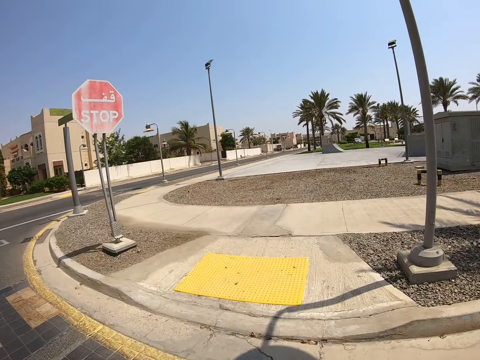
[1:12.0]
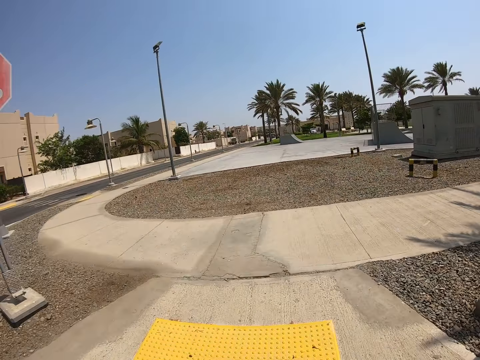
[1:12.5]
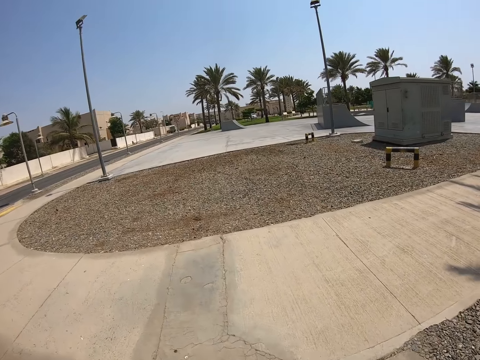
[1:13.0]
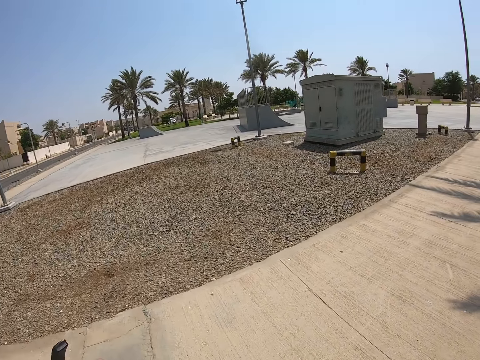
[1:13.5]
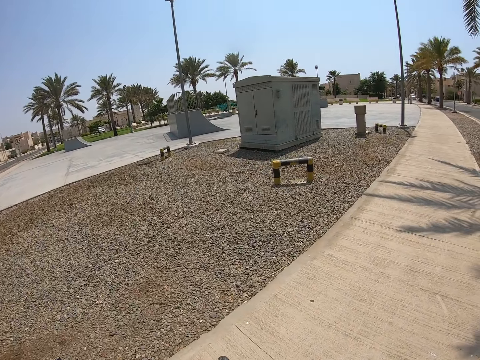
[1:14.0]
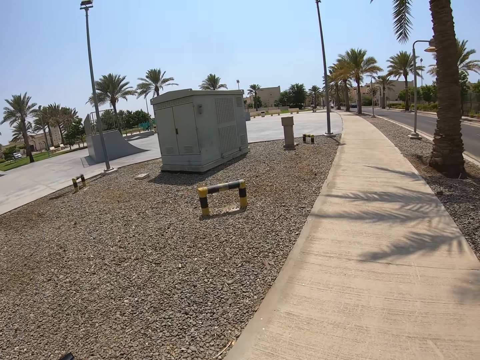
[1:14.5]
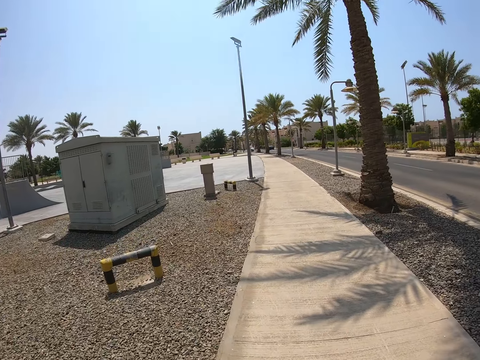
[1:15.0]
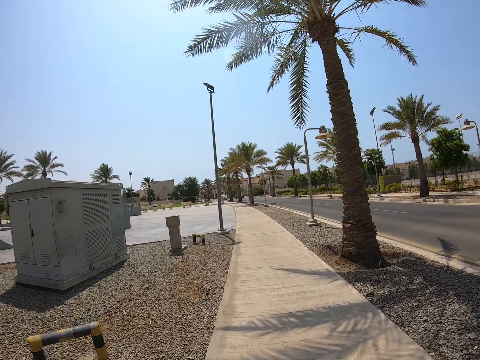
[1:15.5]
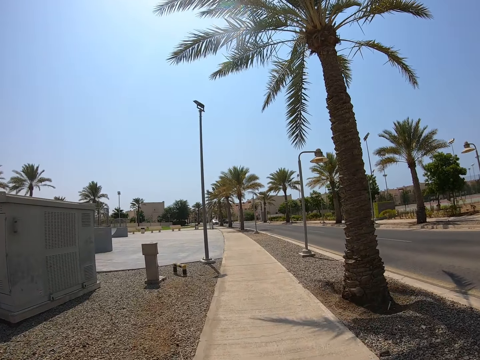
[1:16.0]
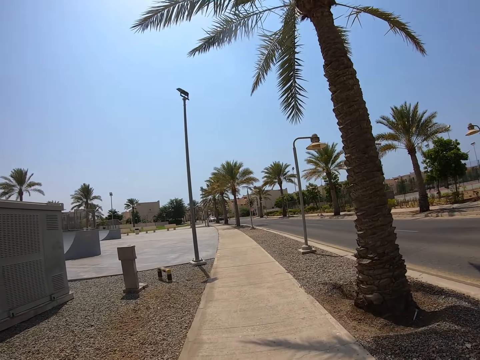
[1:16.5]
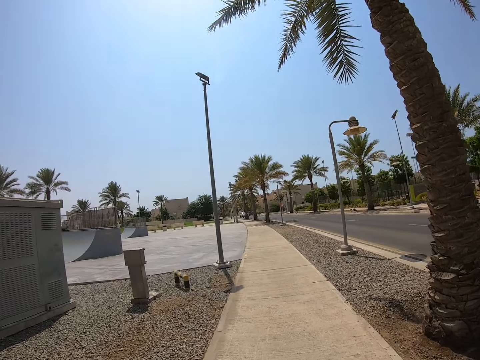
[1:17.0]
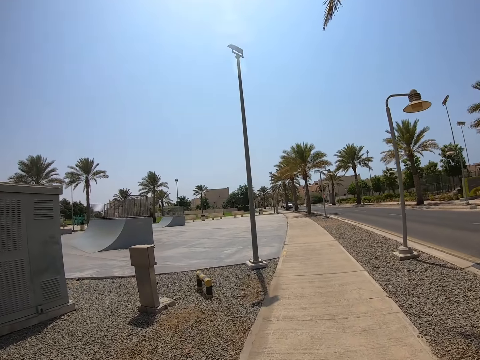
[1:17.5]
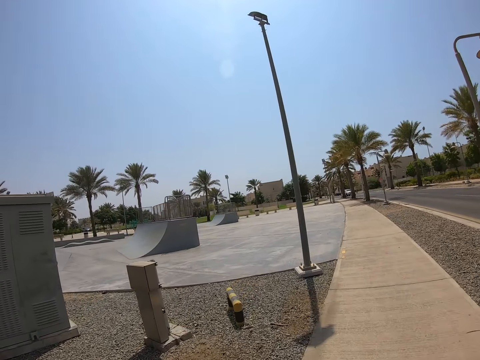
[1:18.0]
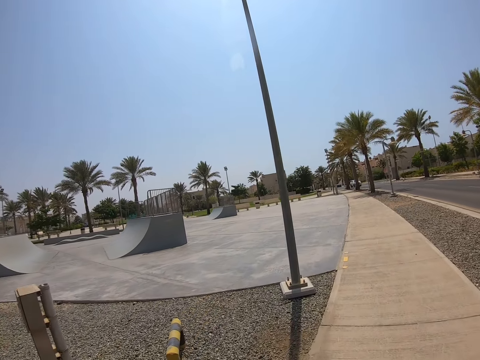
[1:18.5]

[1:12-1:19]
The camera wearer rides a bicycle on a pedestrian road.

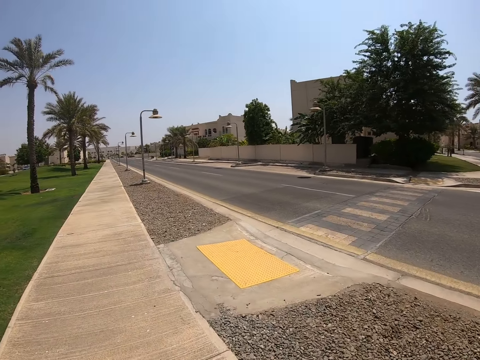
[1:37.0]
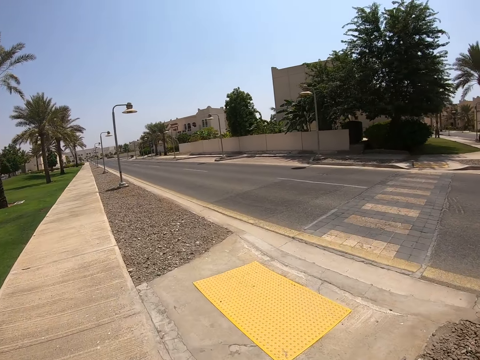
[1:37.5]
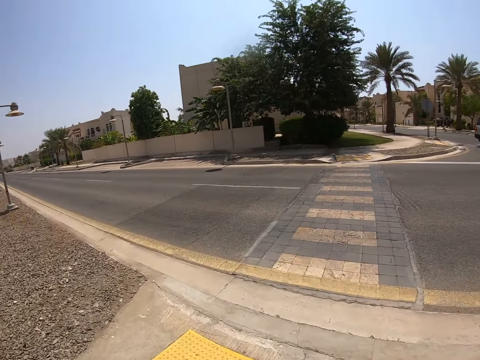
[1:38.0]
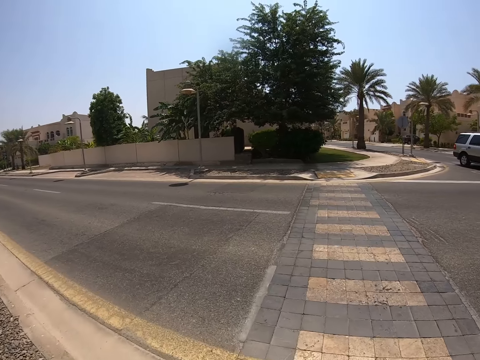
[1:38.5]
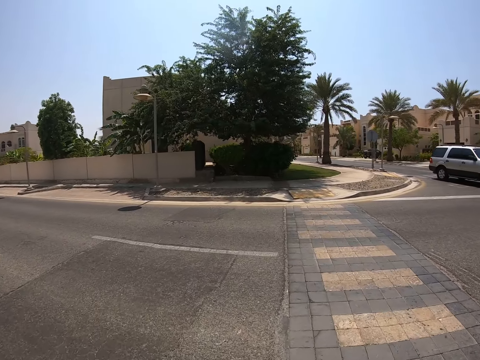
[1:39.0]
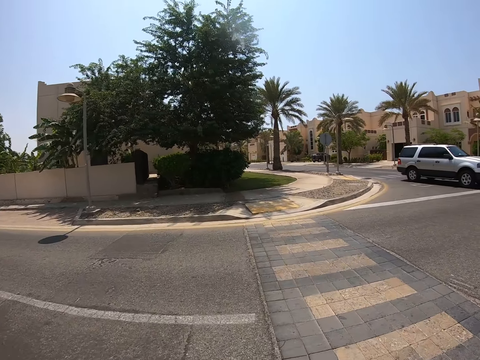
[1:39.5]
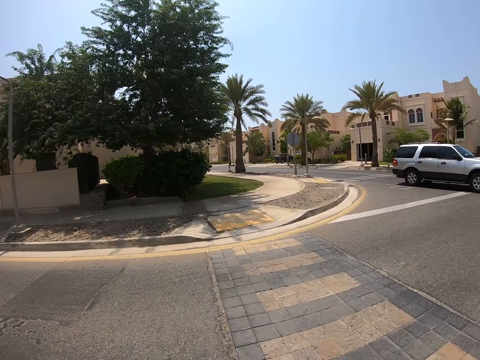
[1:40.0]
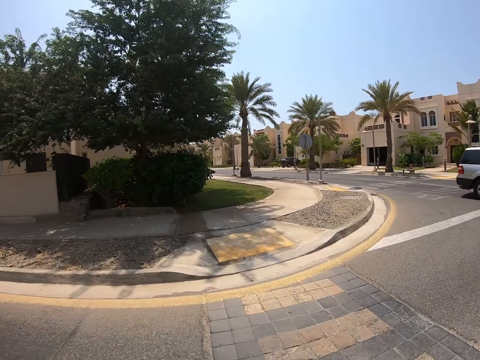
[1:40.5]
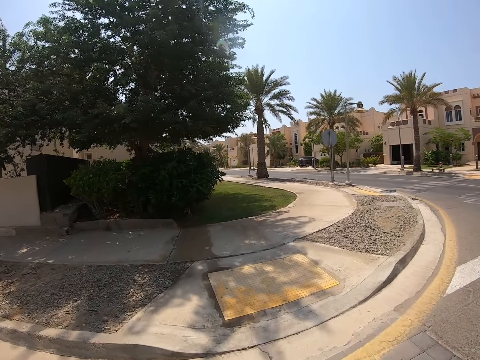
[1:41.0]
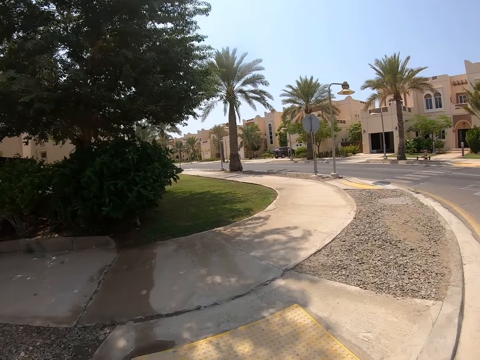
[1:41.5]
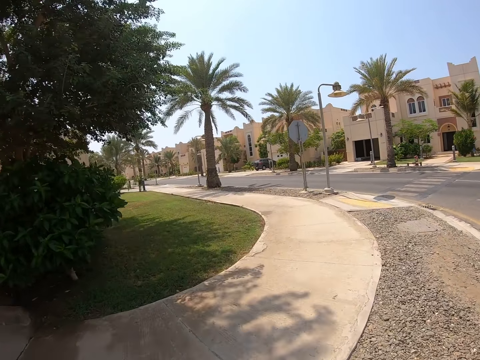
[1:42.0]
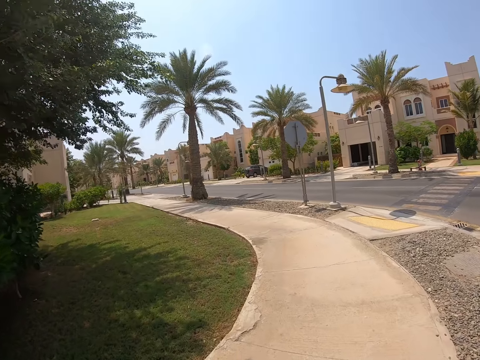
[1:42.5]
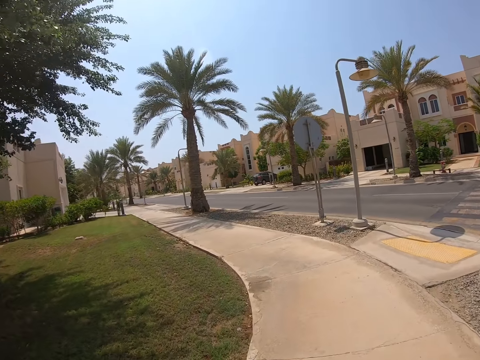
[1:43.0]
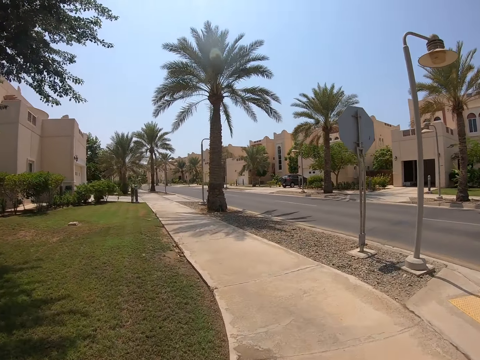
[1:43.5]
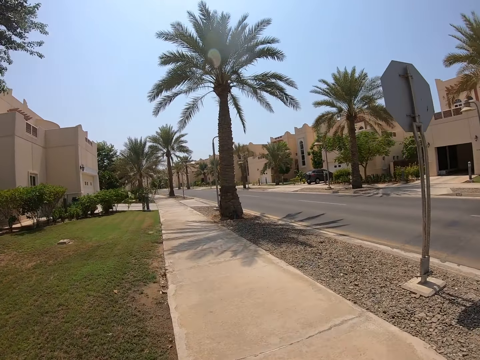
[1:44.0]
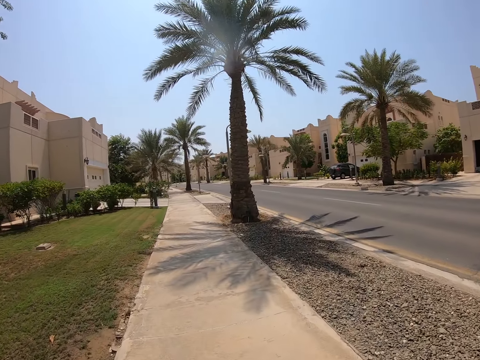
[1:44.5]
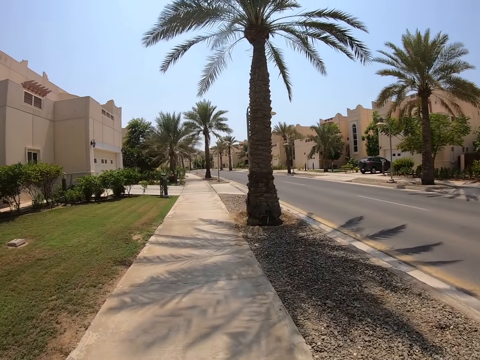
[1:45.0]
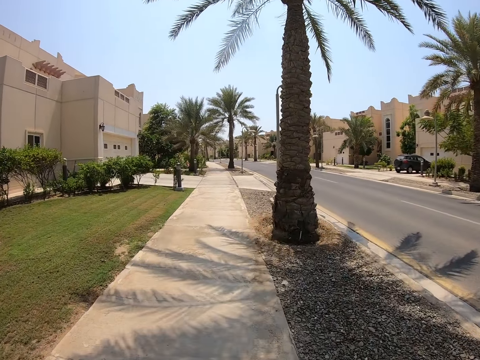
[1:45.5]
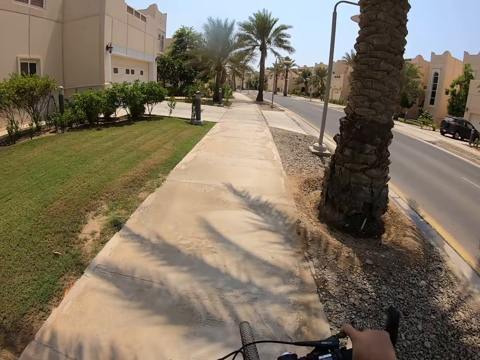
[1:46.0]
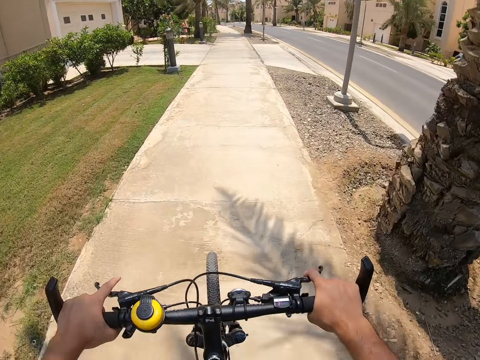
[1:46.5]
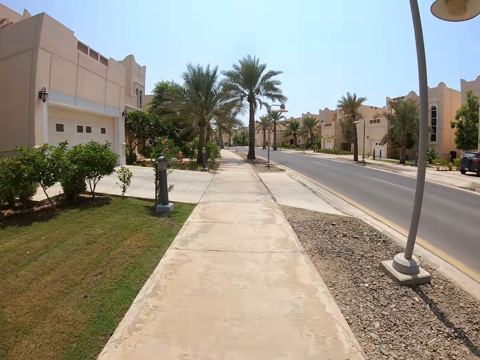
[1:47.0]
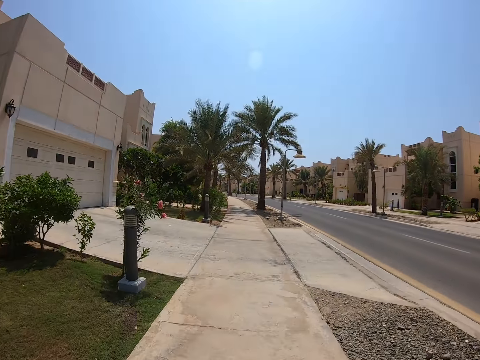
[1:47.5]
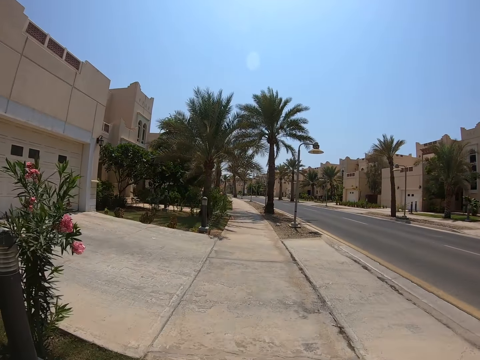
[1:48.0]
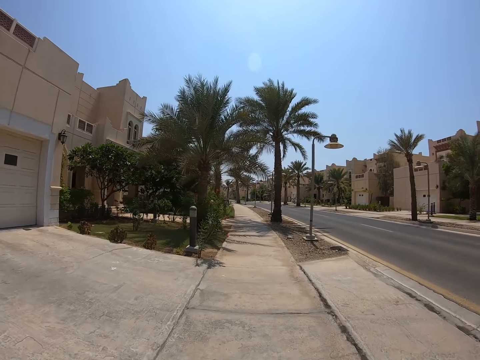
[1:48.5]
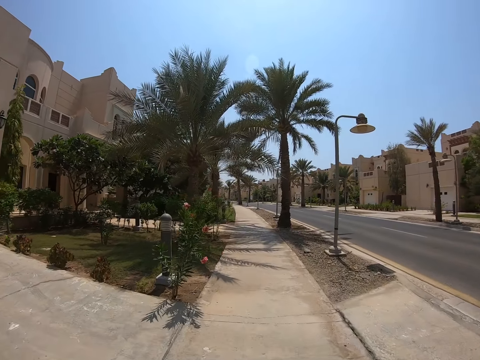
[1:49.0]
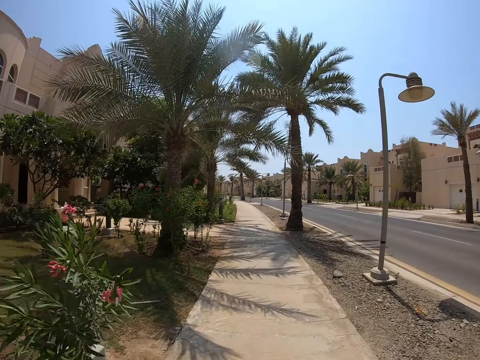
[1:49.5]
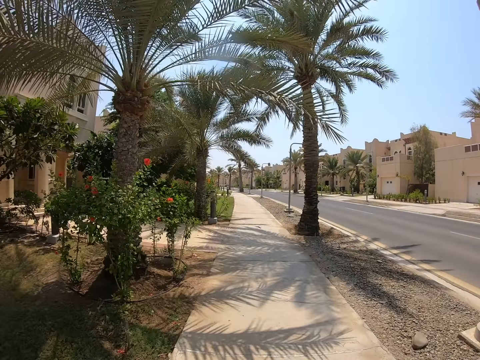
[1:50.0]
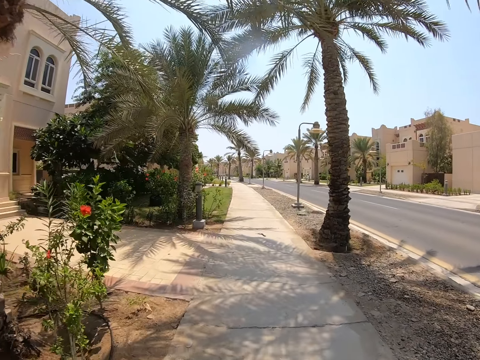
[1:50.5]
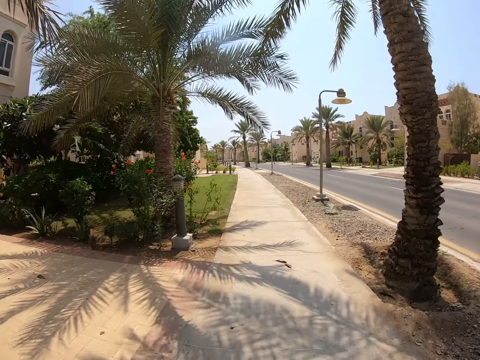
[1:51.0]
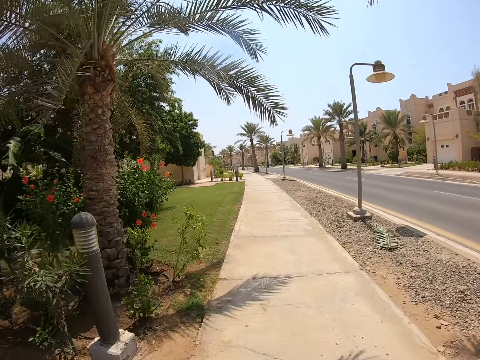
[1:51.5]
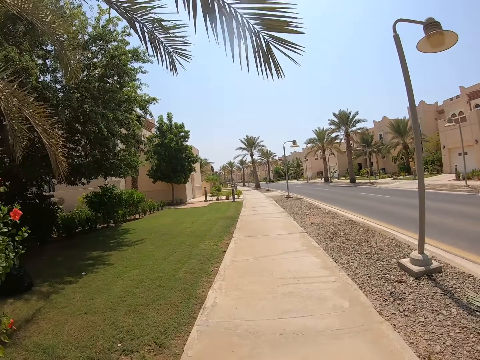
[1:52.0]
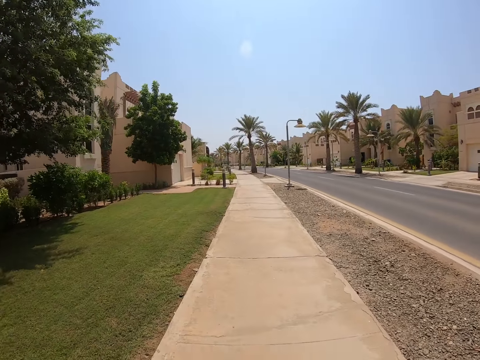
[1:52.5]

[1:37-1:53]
The camera wearer crosses the zebra crossing. They continue to ride the bicycle on a pedestrian road. They stare at the bicycle. They stare at the road.
